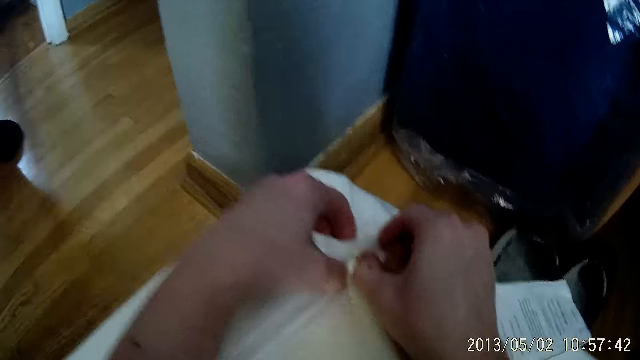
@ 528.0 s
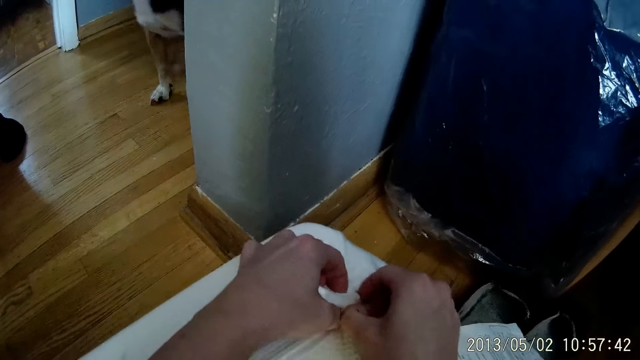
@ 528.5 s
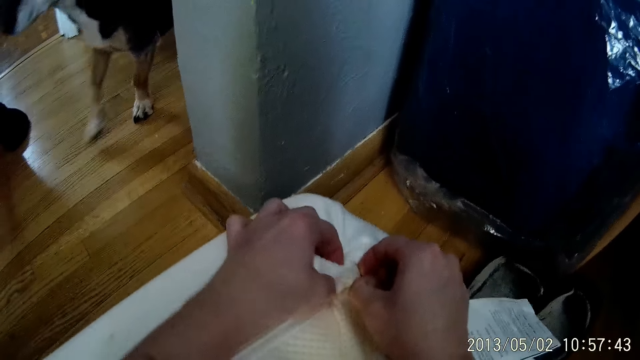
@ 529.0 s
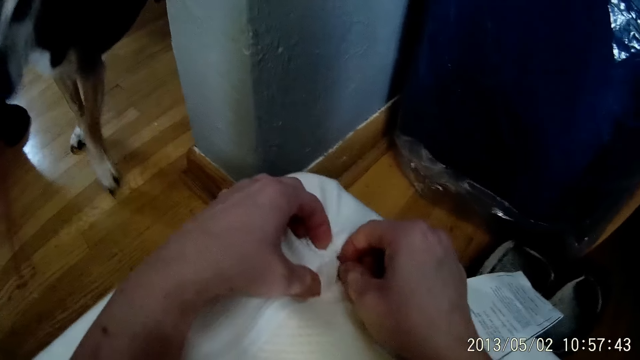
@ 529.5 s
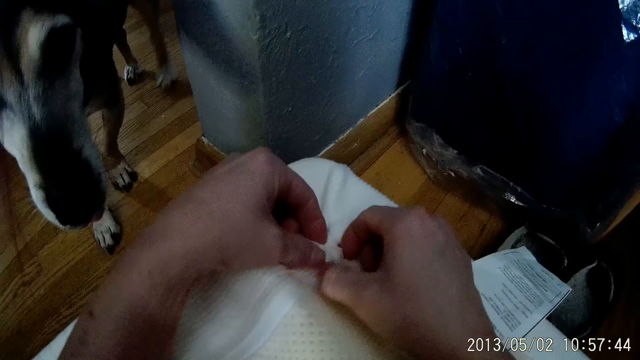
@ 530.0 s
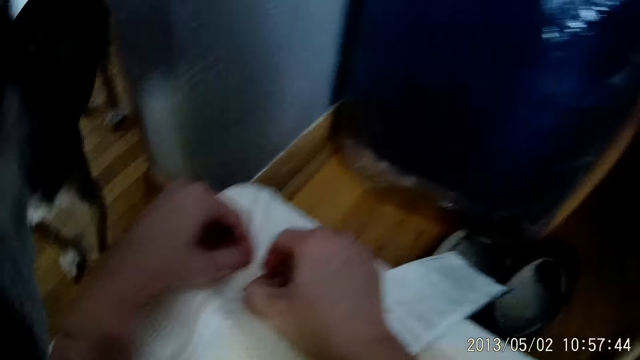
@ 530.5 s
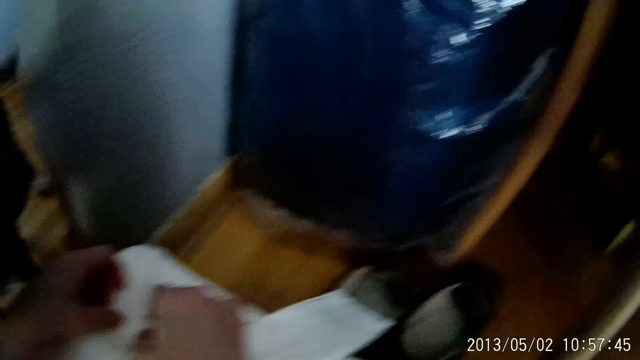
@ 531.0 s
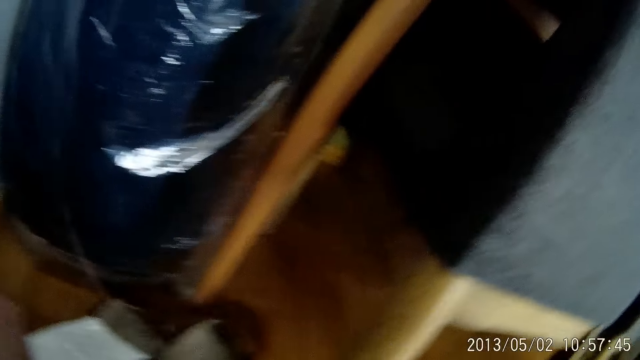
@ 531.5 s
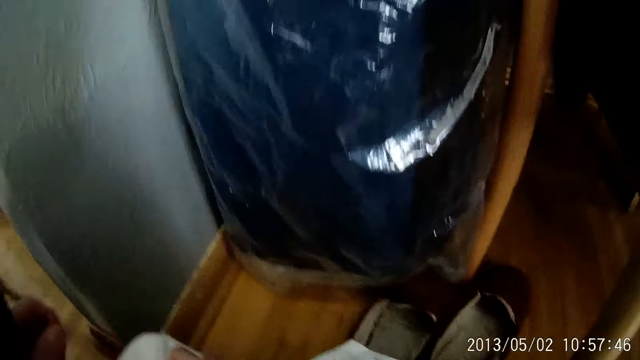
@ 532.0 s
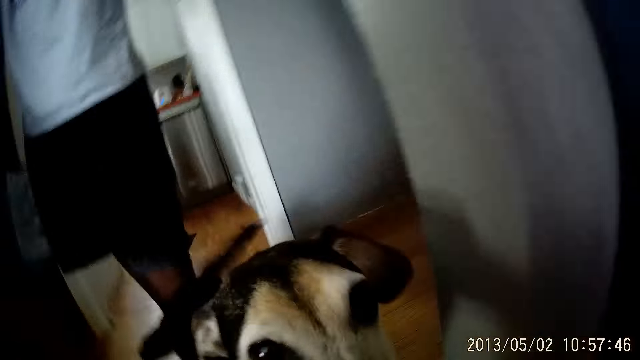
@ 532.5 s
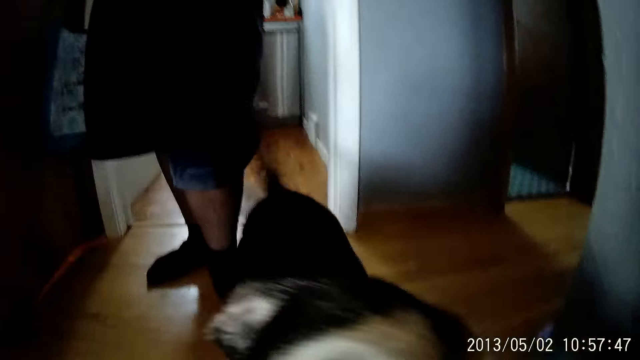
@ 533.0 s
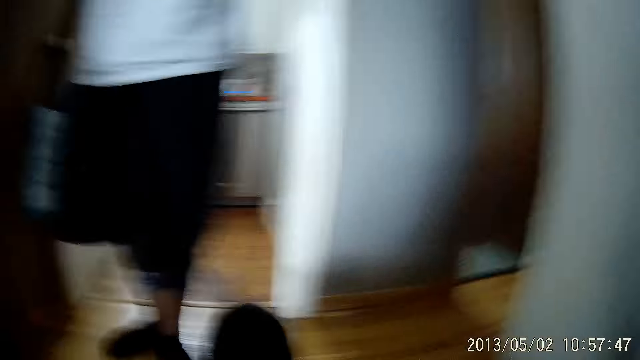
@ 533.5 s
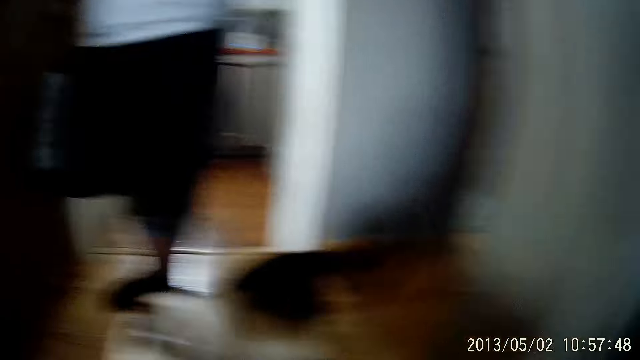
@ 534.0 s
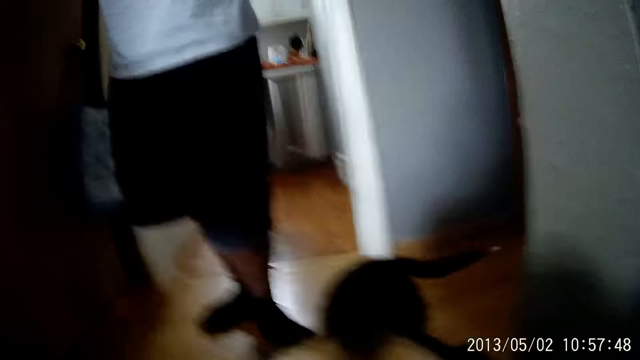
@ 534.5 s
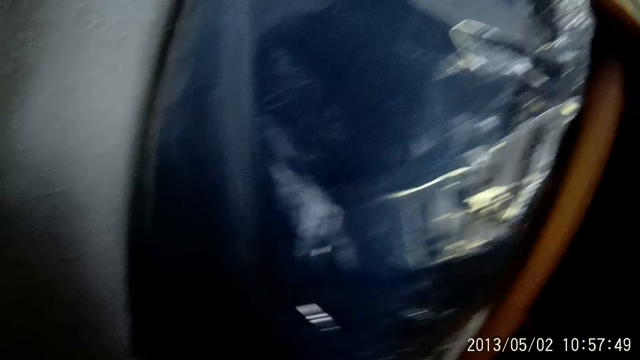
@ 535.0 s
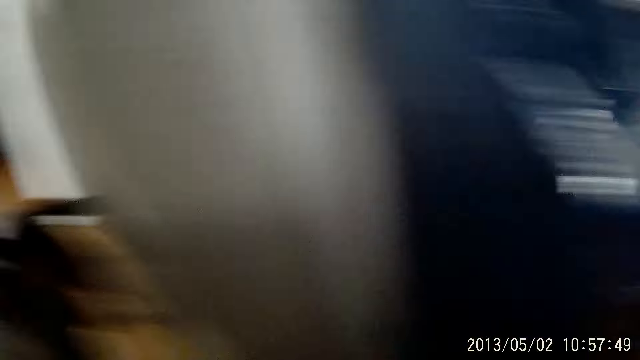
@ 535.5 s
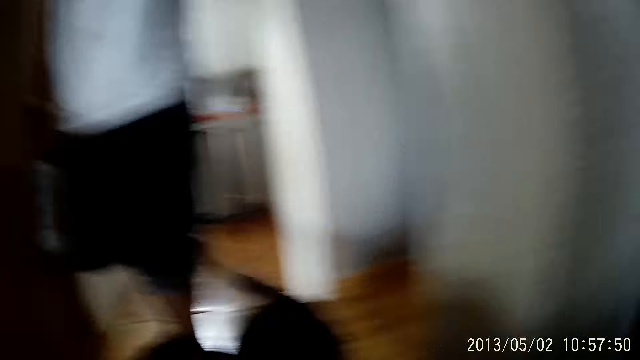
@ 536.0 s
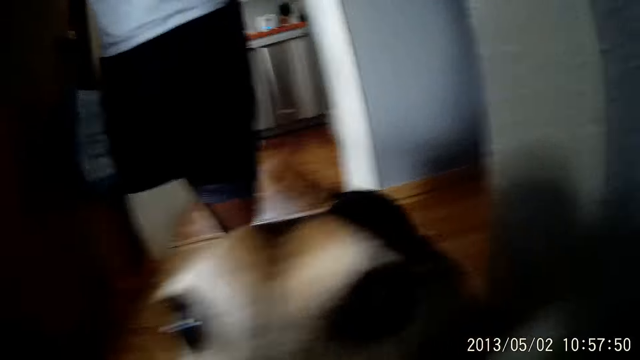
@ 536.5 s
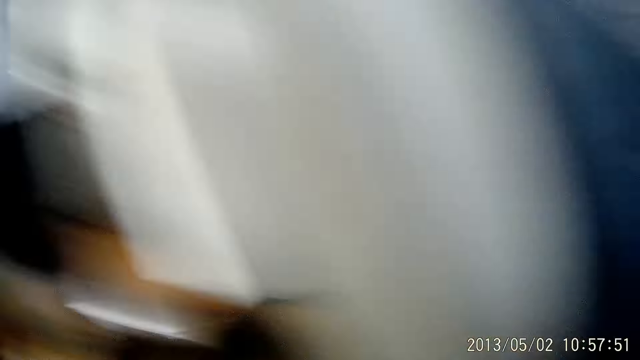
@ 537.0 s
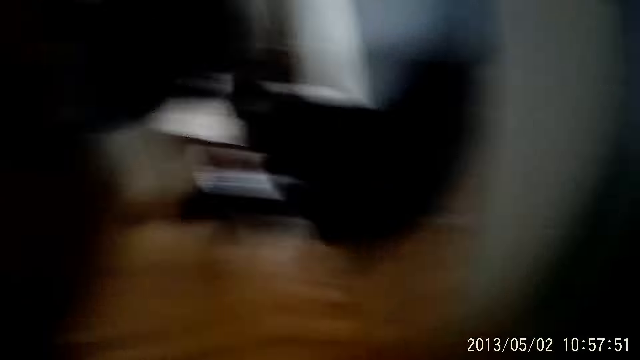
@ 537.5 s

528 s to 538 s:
The camera wearer moves around.

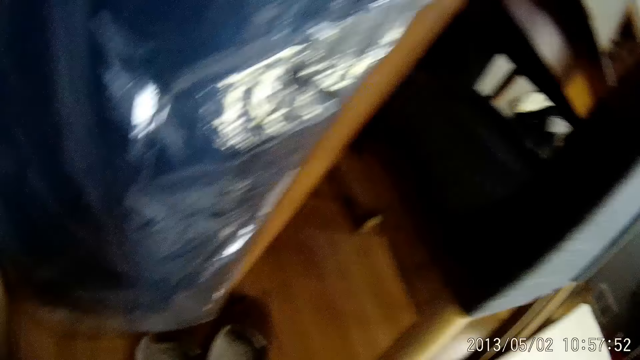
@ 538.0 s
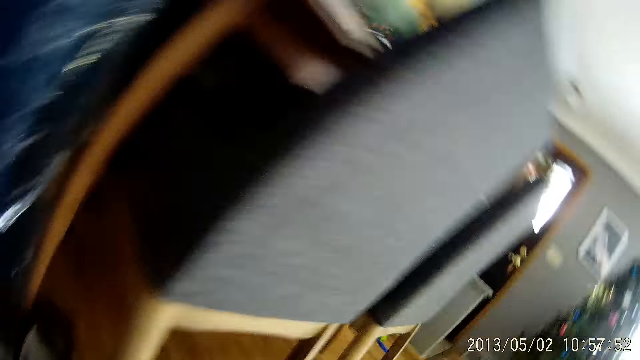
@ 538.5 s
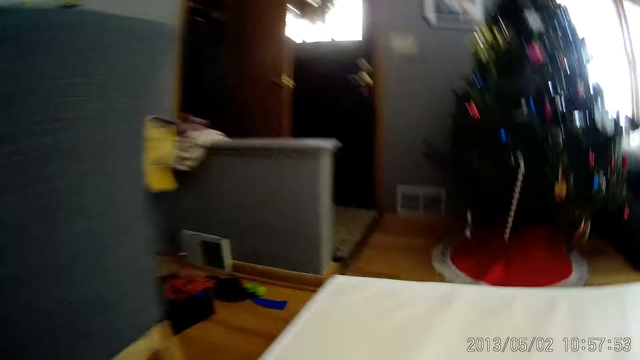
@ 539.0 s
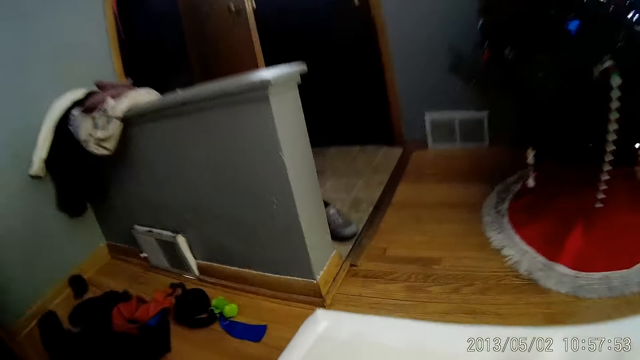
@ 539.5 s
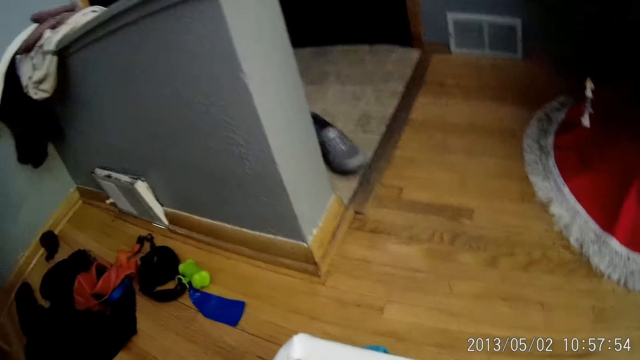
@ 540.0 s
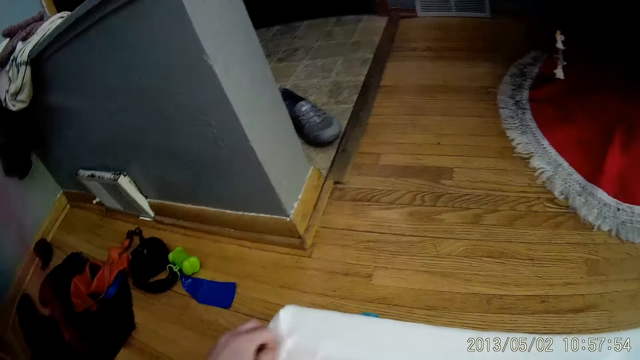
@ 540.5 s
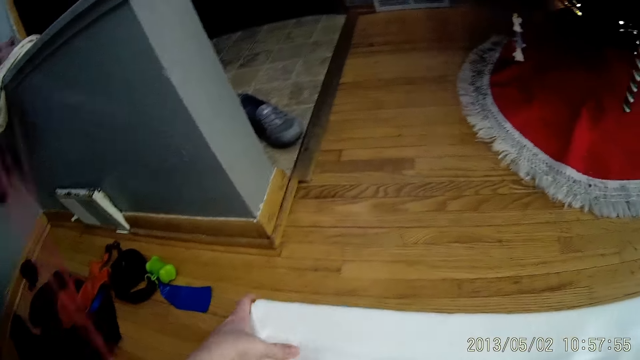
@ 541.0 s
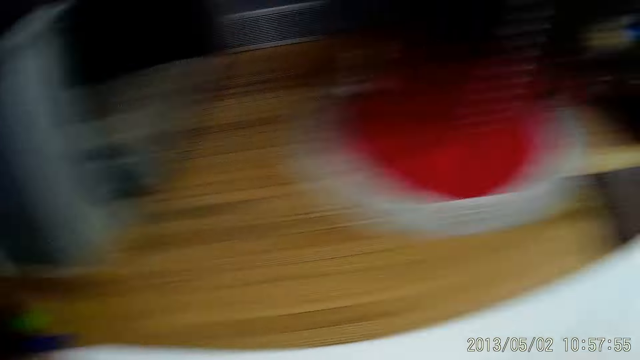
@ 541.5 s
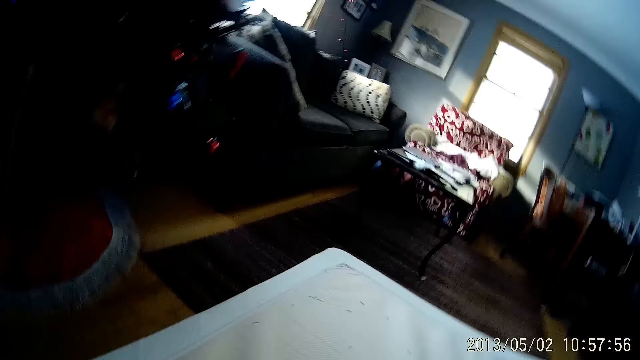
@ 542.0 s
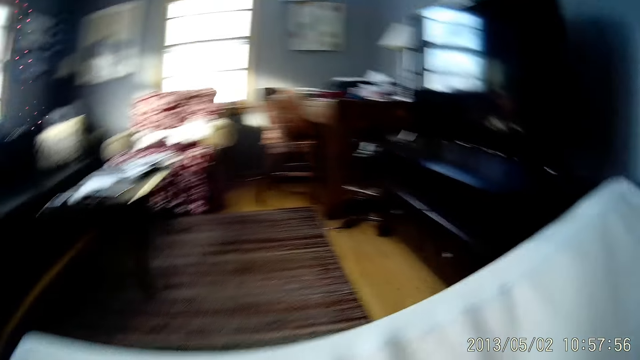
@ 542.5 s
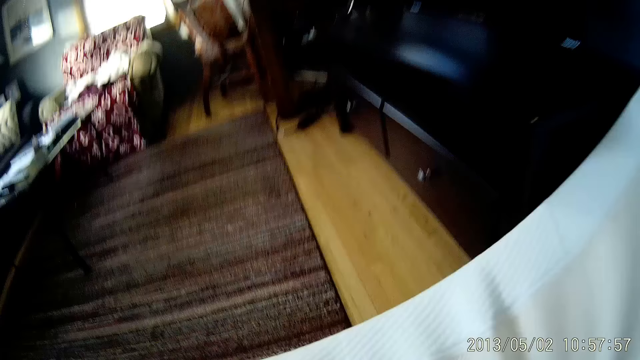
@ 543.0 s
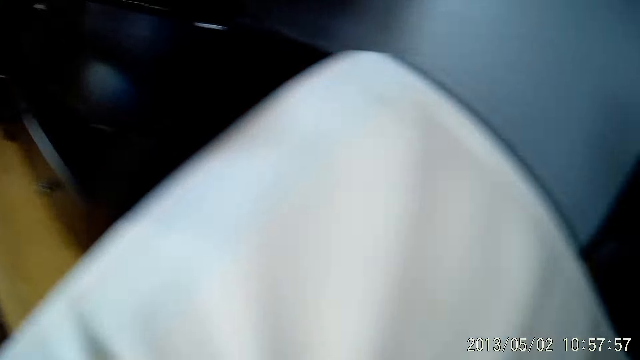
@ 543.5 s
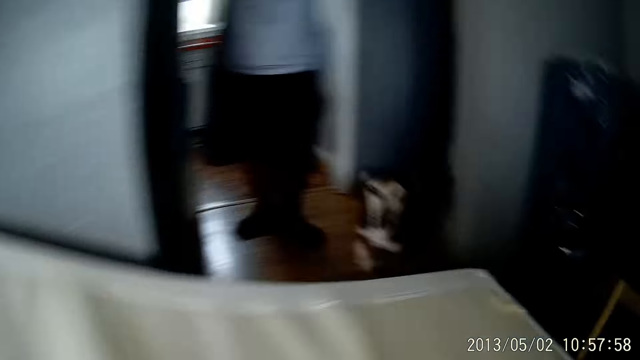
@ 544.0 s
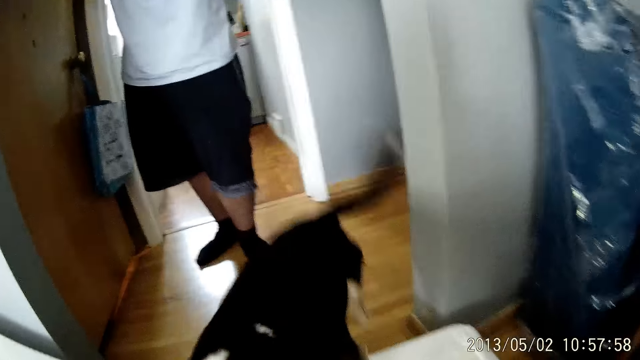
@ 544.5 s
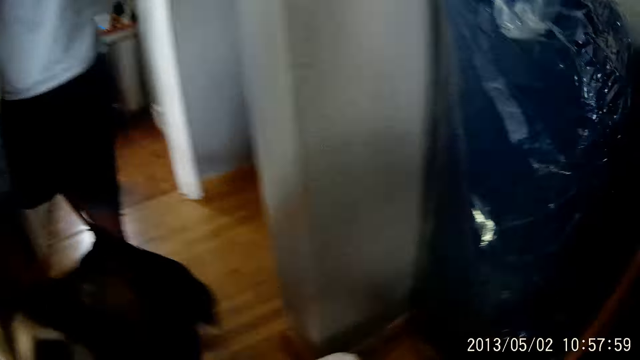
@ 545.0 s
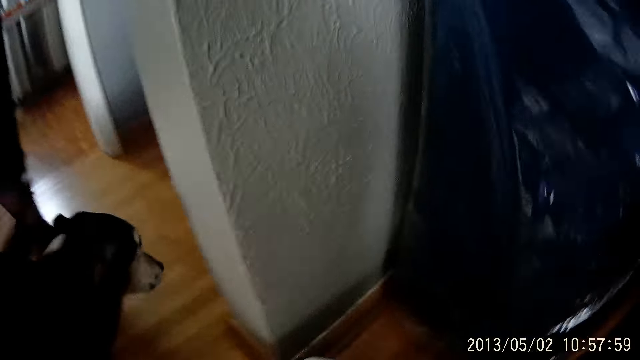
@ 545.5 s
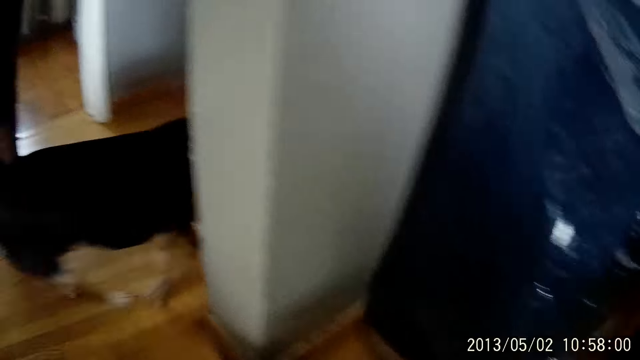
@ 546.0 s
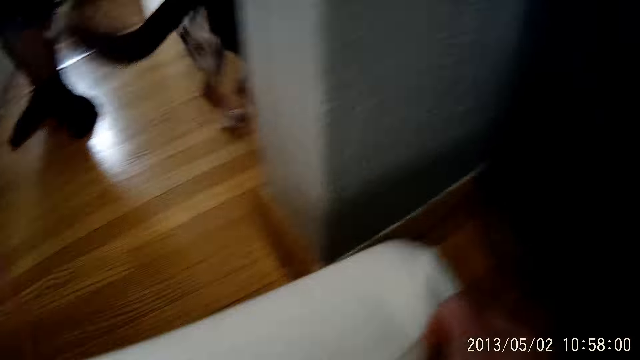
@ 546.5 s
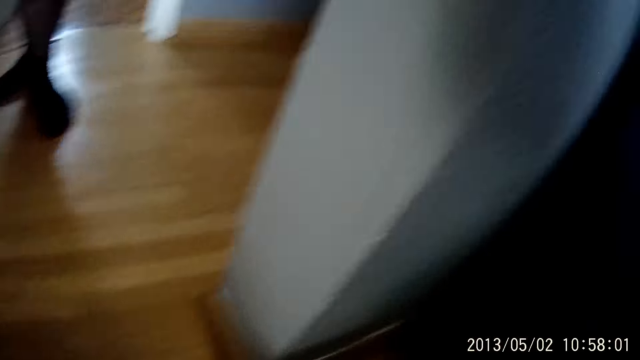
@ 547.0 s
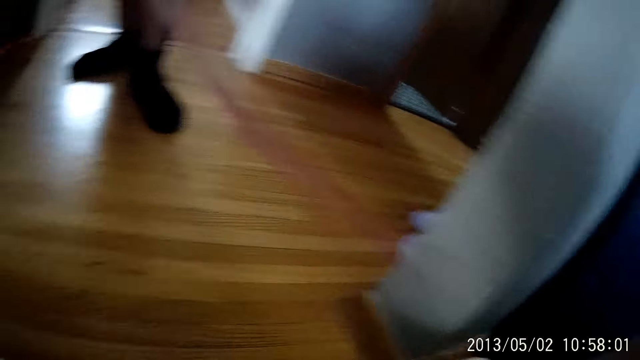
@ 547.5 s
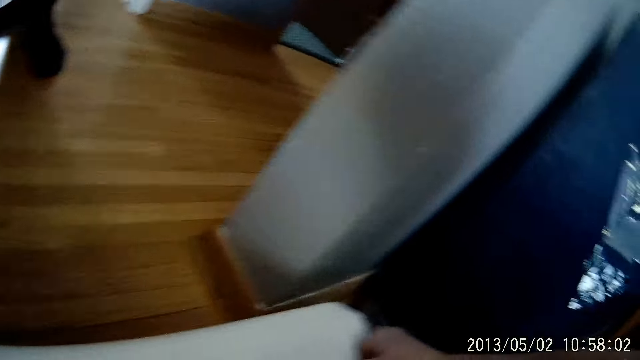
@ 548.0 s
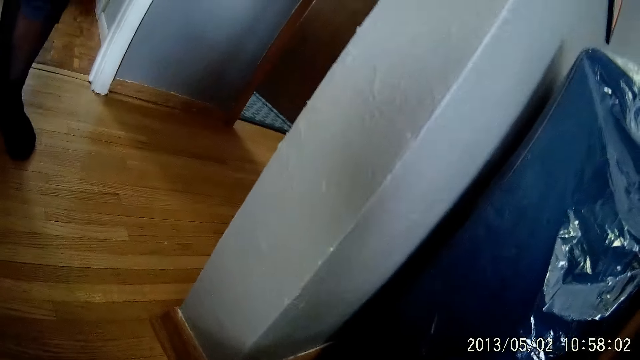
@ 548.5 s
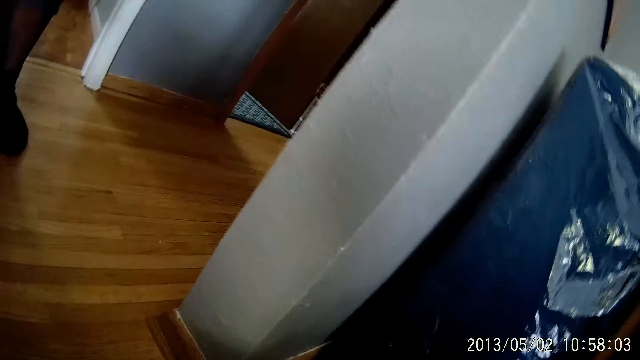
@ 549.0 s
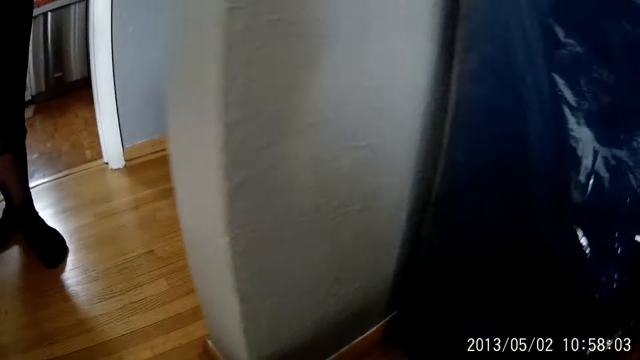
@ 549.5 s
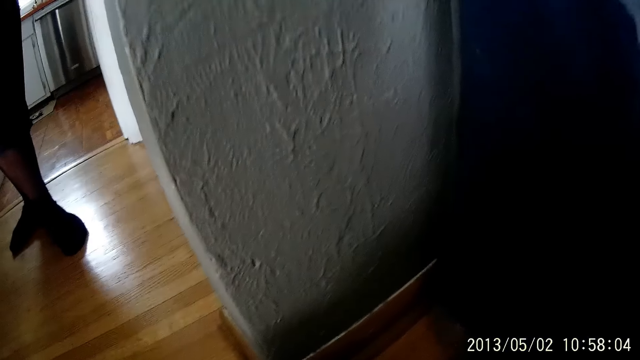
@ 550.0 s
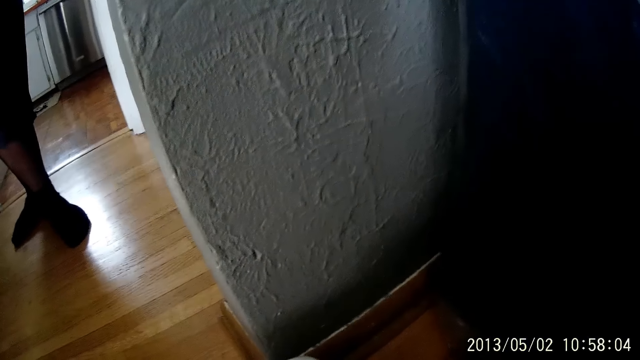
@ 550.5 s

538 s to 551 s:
The camera wearer touches the mattress.
